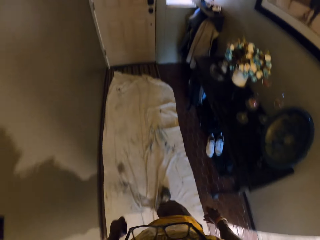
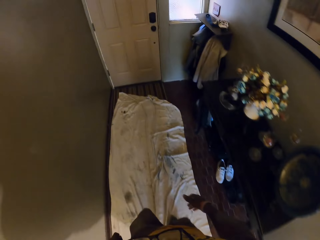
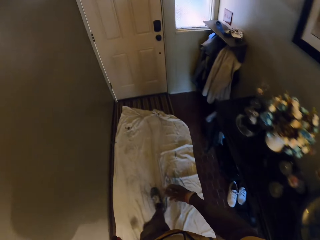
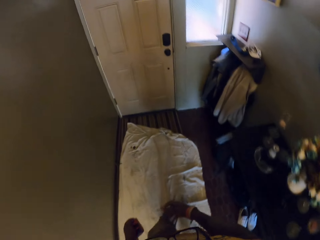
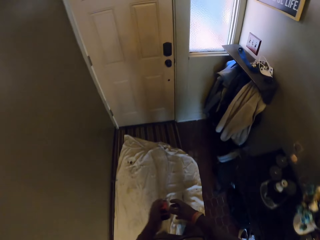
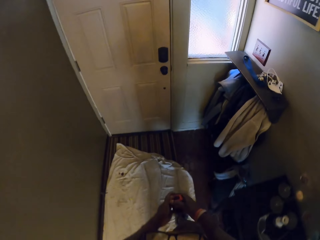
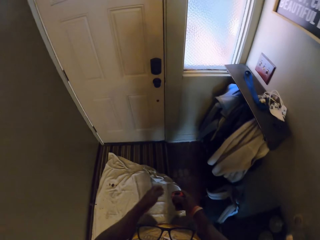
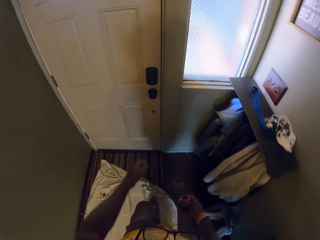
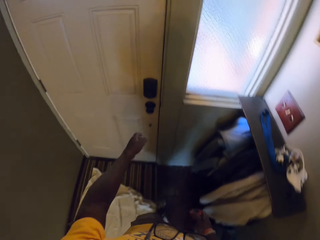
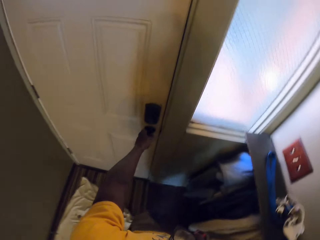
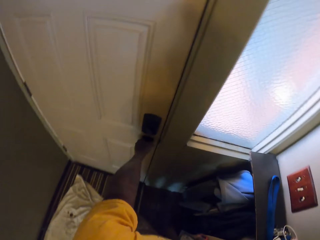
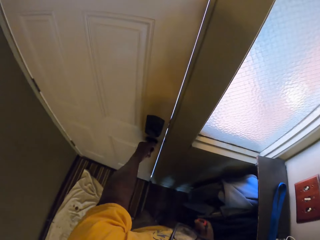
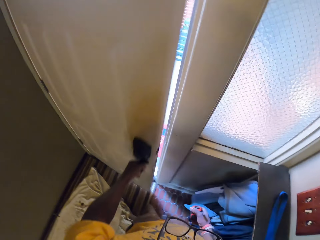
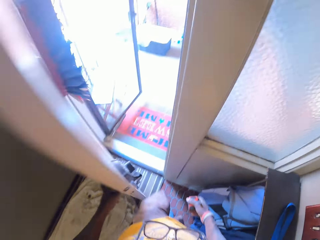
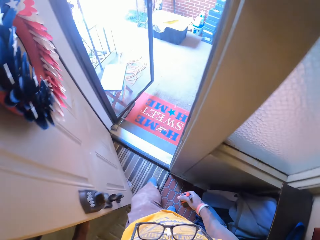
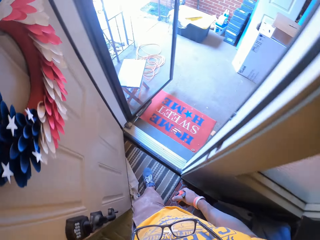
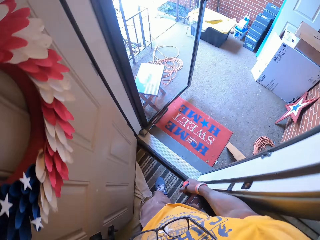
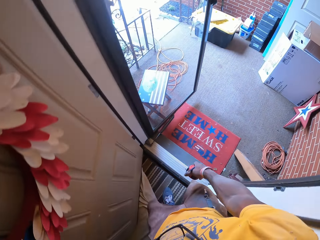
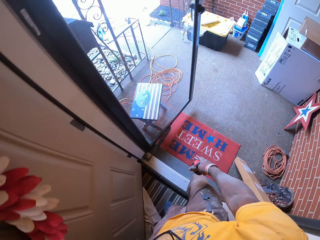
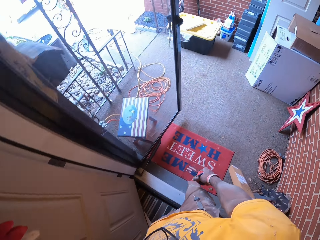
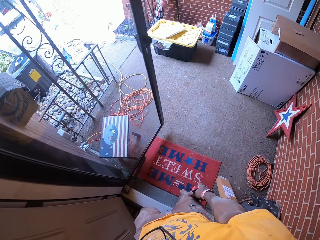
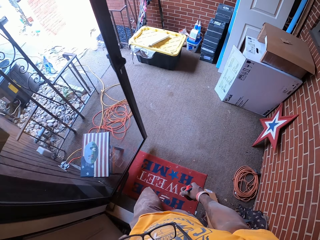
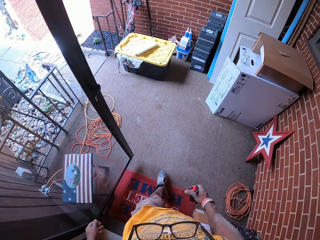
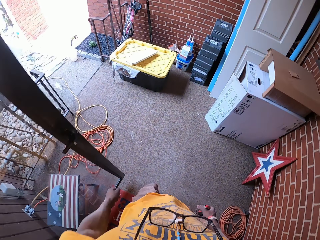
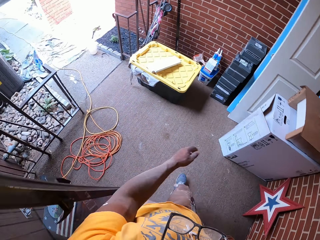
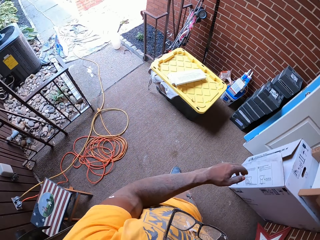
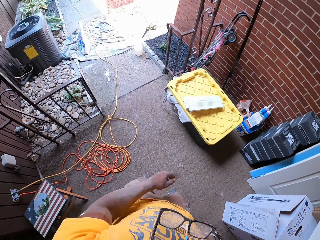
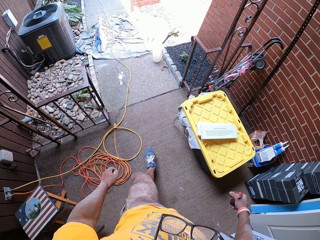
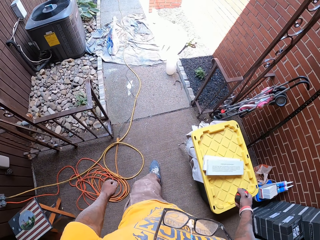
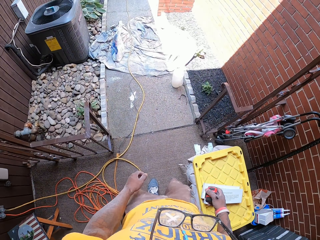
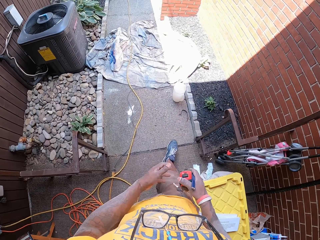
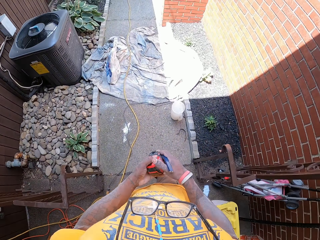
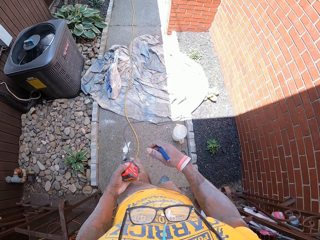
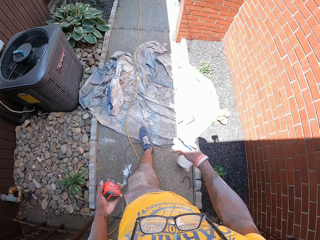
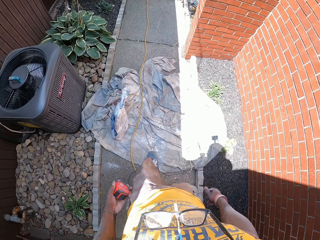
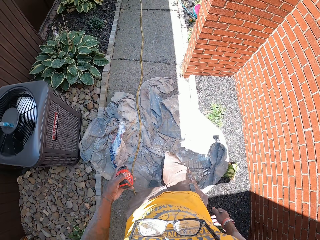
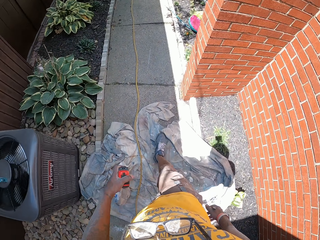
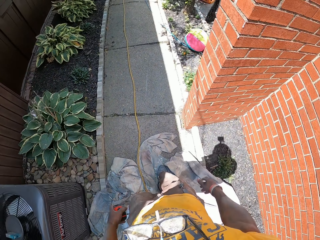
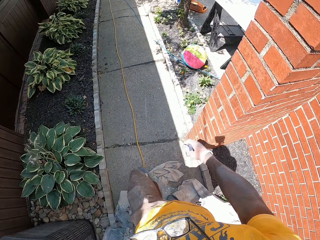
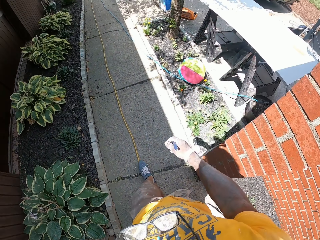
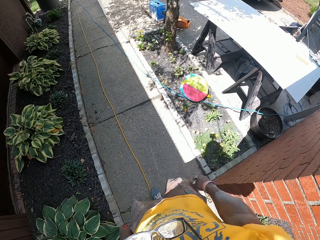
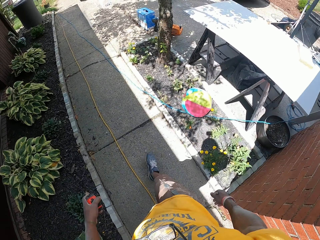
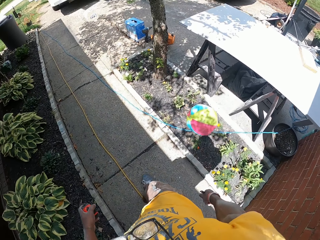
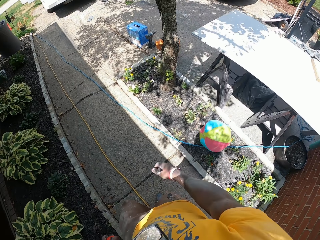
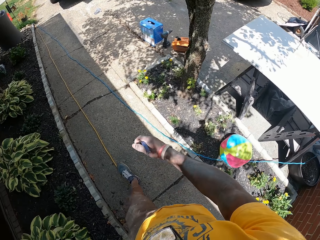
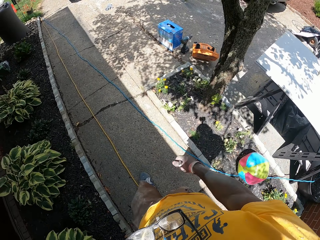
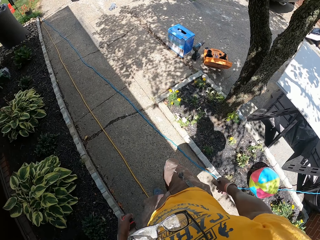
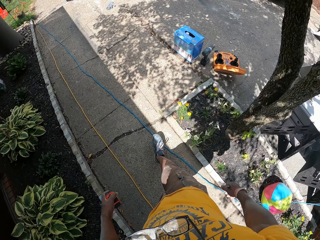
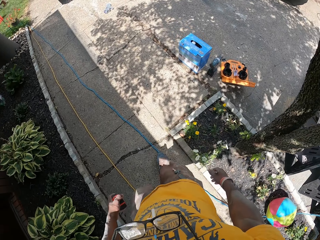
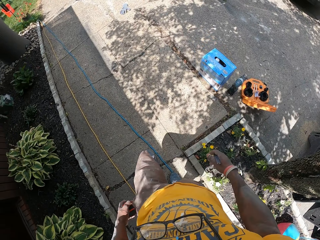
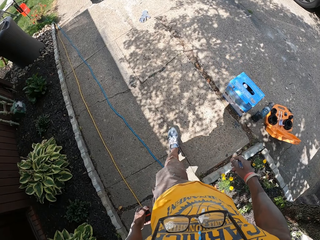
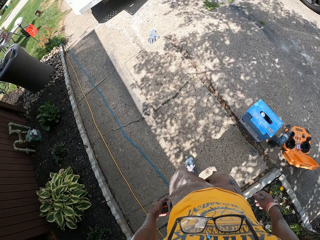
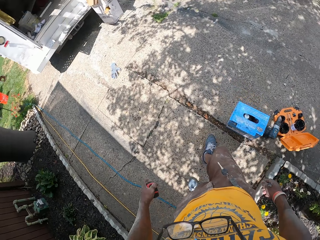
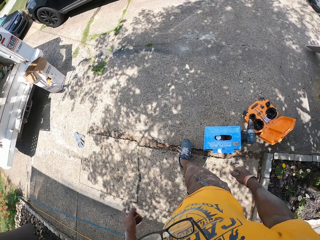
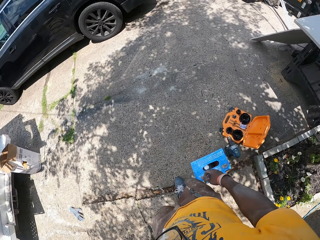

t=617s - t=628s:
The camera wearer opens a door with his left hand. He walks out of the apartment. He holds a measuring tape in his left hand. He walks around.

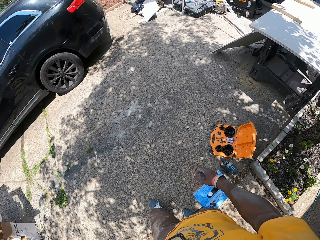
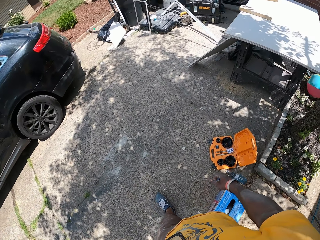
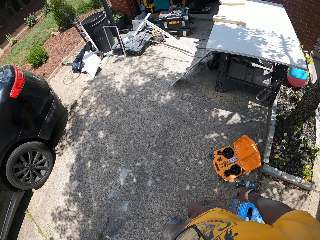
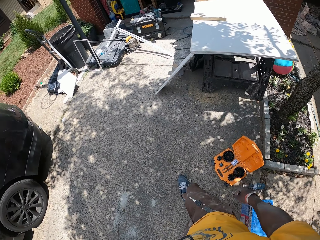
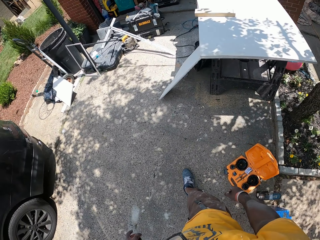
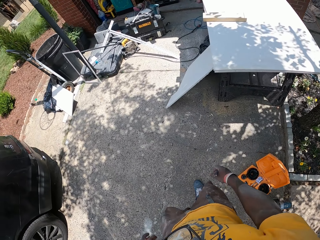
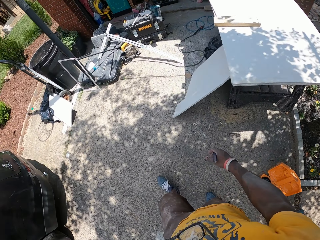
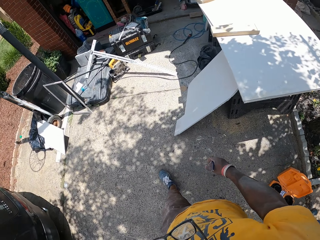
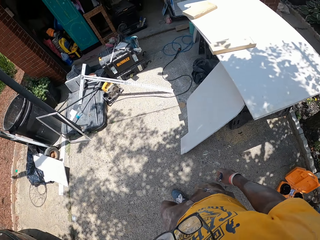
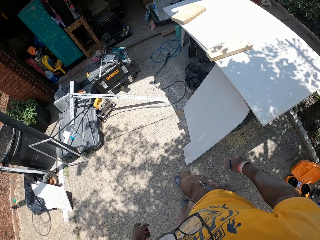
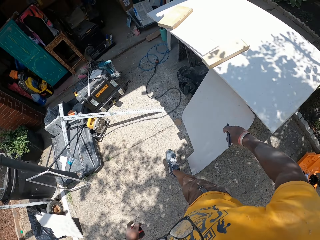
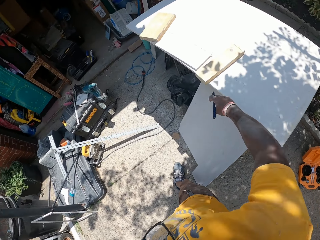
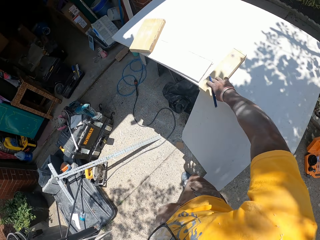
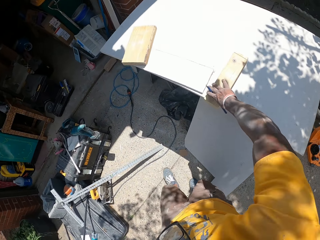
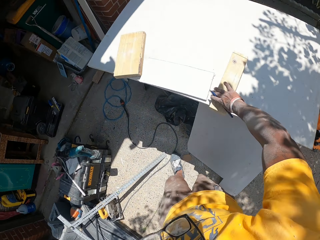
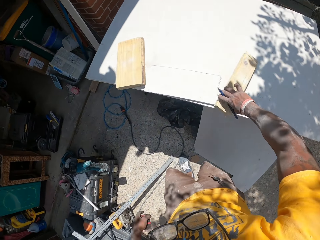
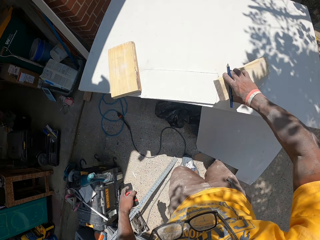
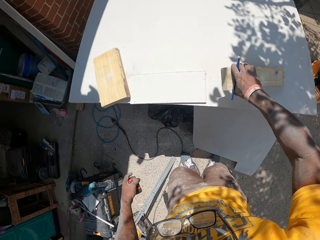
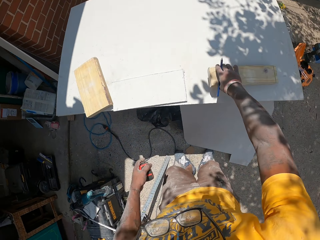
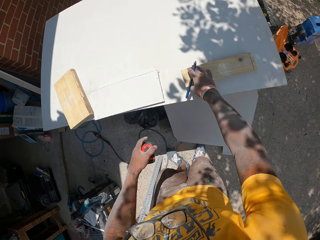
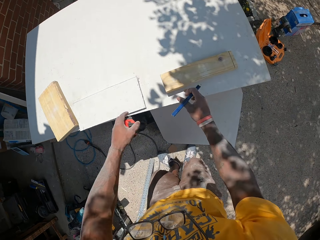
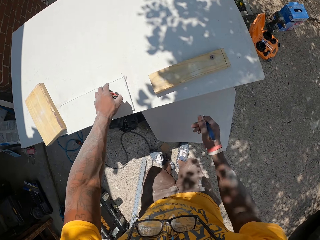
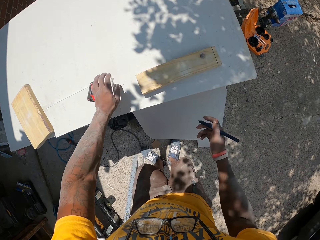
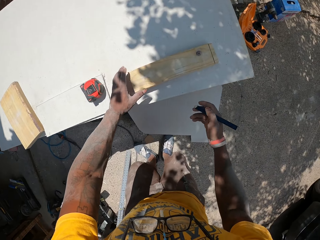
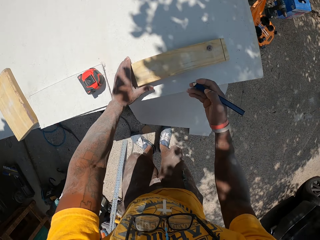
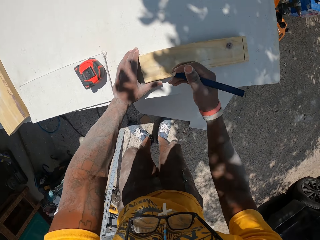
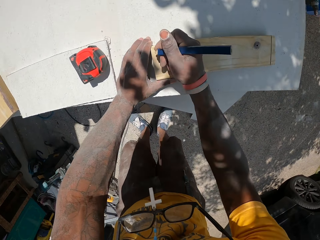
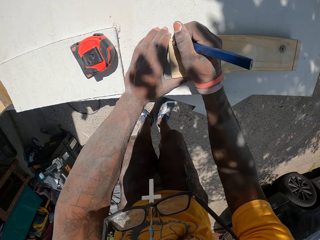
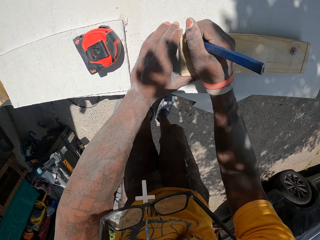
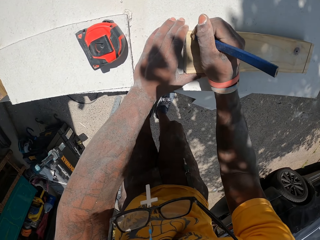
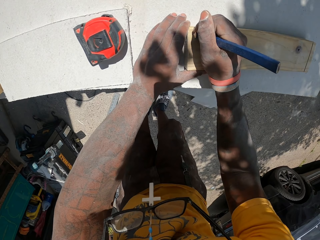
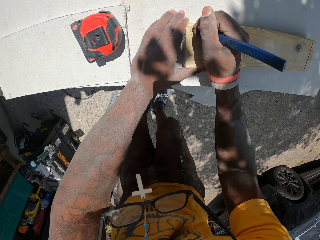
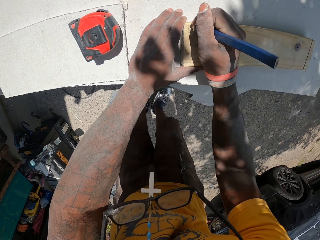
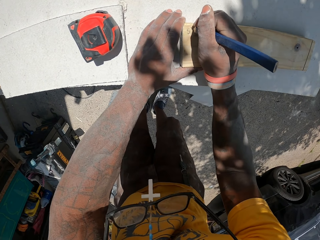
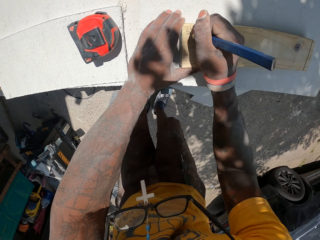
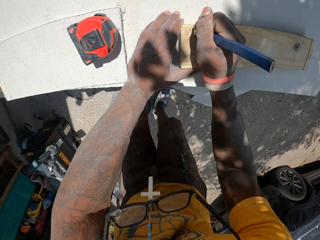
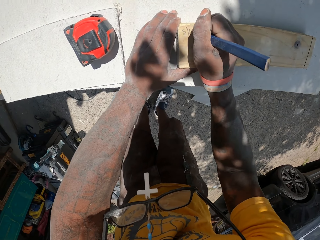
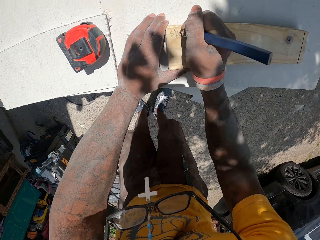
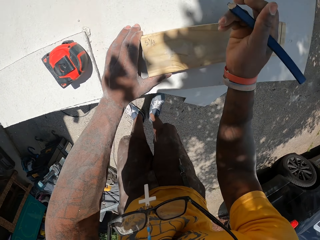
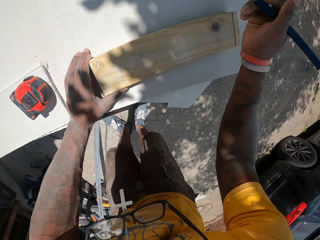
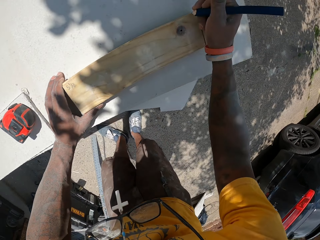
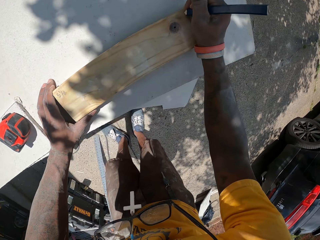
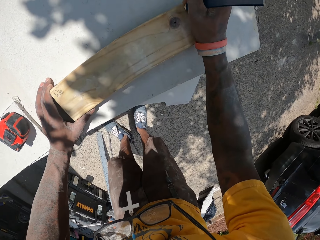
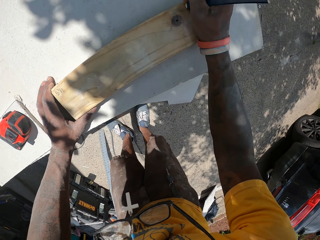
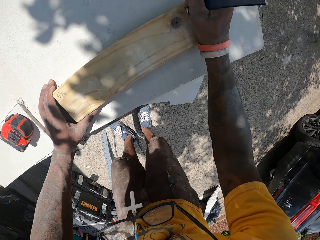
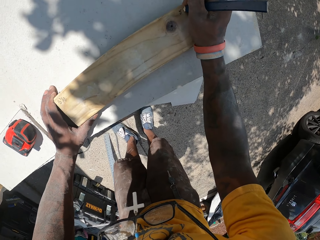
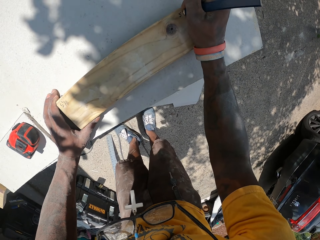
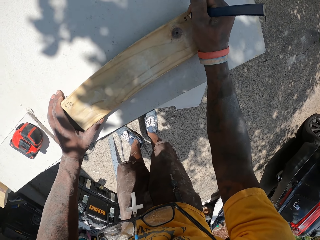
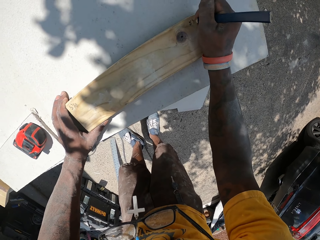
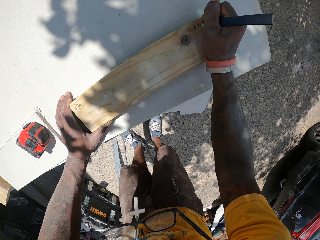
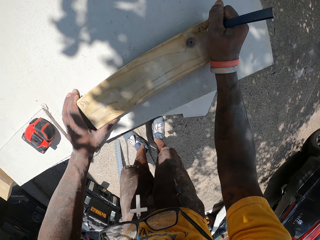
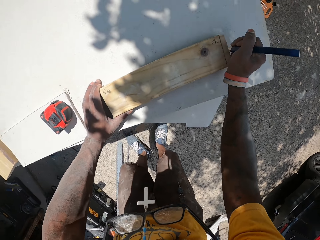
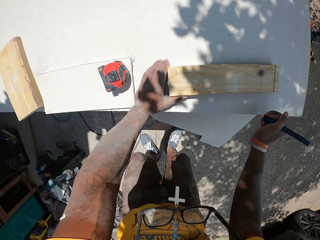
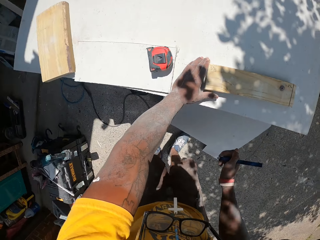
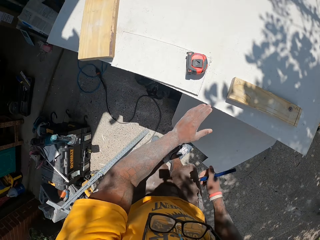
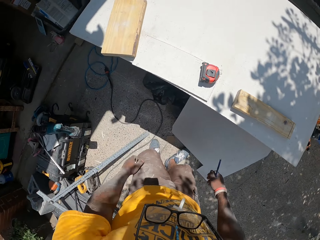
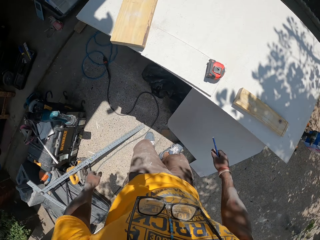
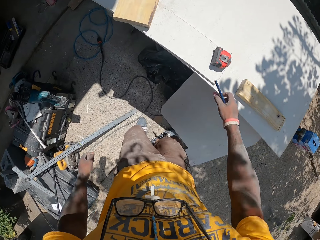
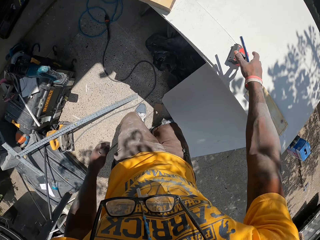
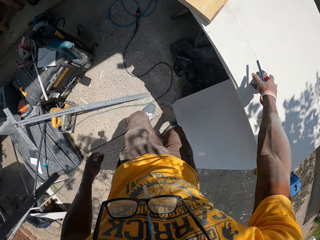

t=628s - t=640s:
The camera wearer picks up a small piece of wood from a work table with his right hand. He moves the wood on the table. He drops the small piece of wood on the work table with his right hand. He places the measuring tape on the work table with his left hand. He writes on the small piece of wood with the pen in his right hand.
